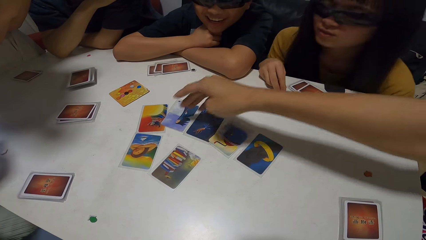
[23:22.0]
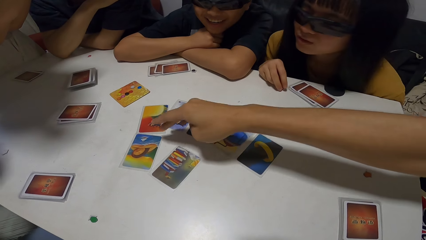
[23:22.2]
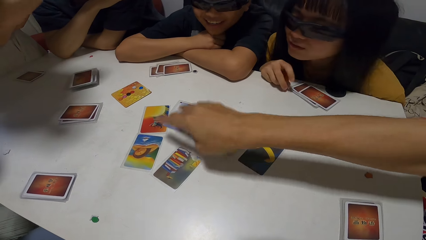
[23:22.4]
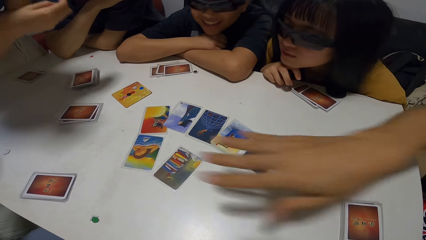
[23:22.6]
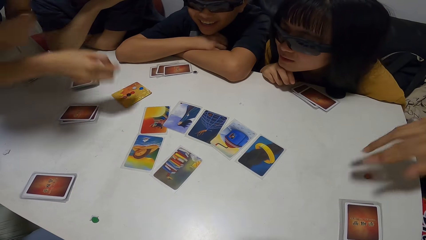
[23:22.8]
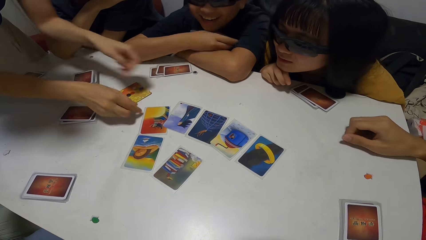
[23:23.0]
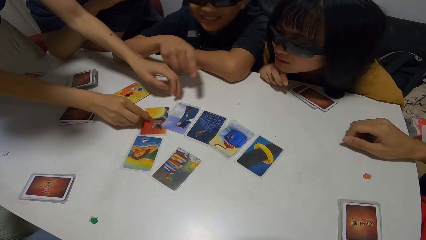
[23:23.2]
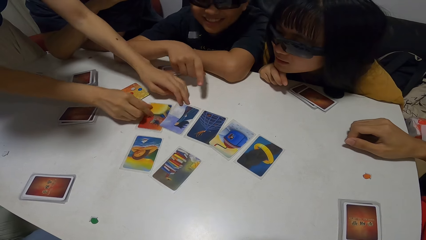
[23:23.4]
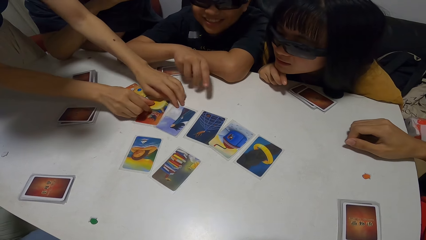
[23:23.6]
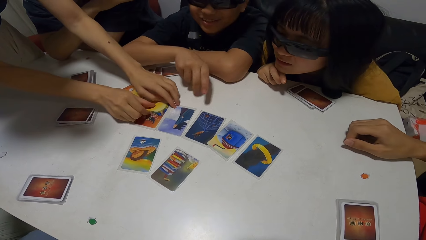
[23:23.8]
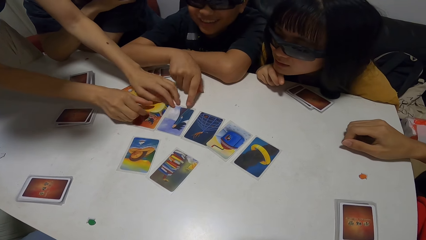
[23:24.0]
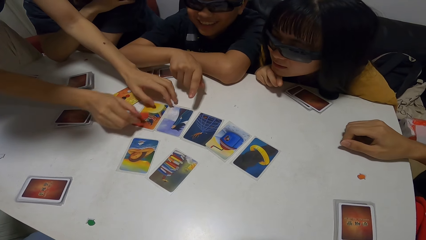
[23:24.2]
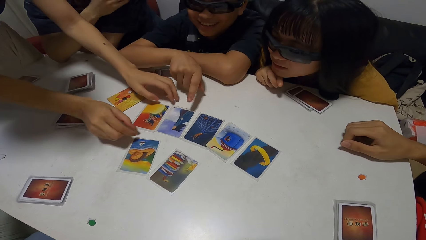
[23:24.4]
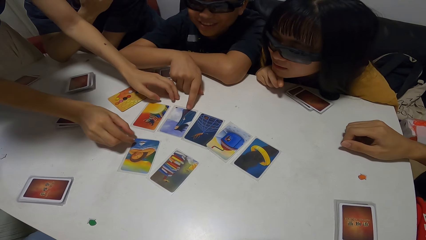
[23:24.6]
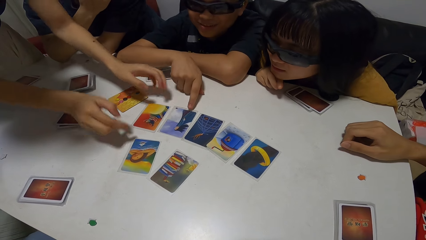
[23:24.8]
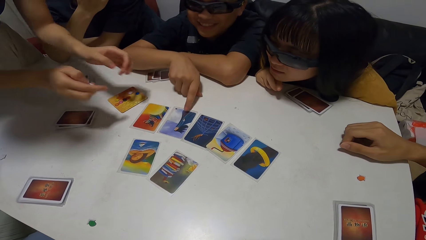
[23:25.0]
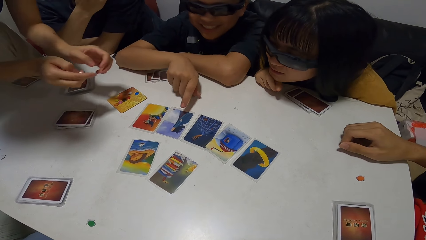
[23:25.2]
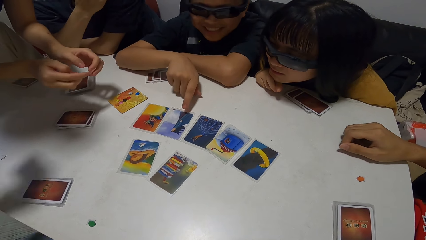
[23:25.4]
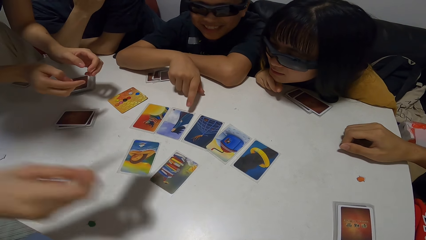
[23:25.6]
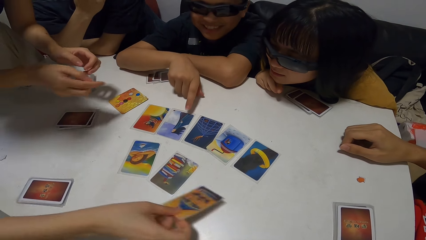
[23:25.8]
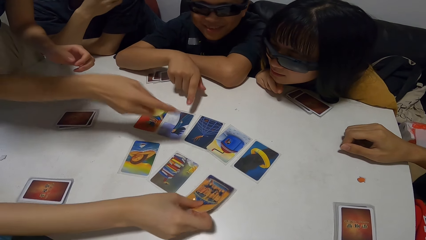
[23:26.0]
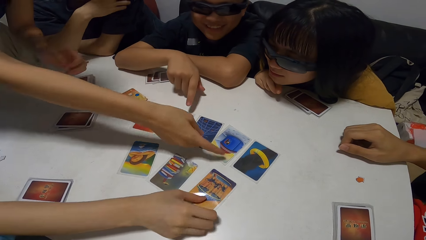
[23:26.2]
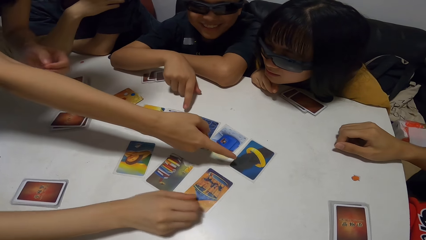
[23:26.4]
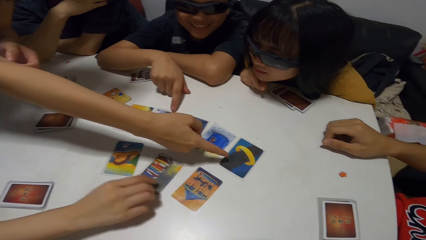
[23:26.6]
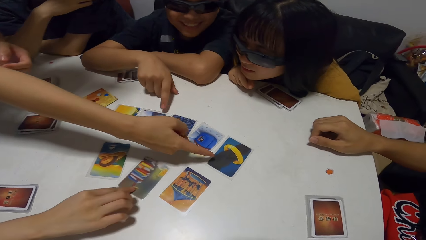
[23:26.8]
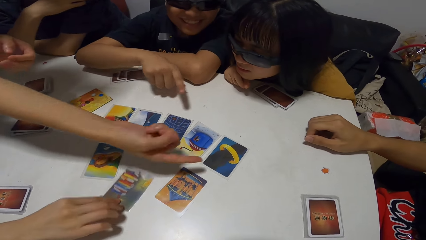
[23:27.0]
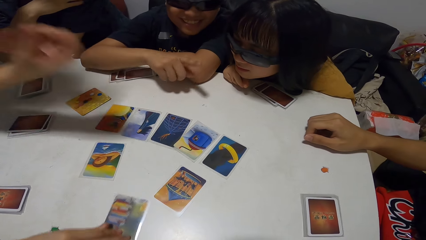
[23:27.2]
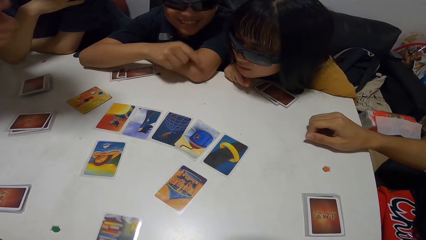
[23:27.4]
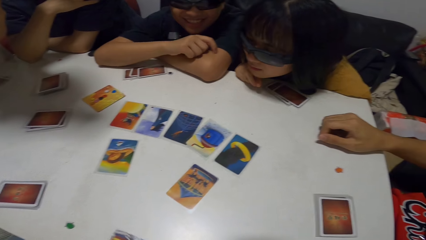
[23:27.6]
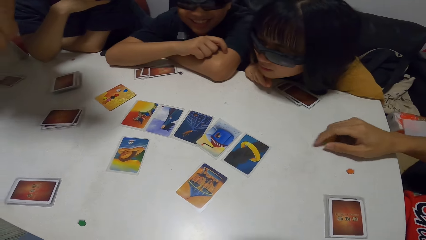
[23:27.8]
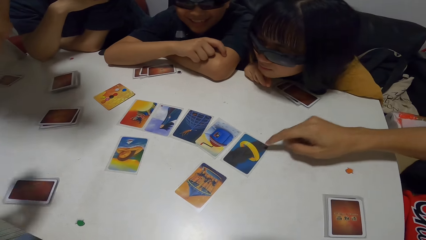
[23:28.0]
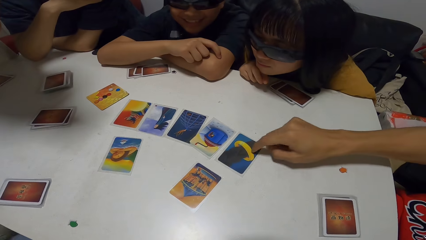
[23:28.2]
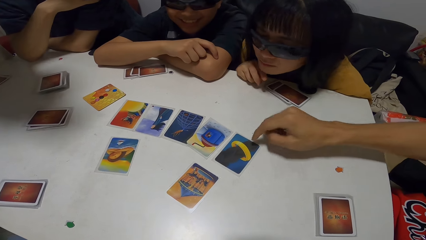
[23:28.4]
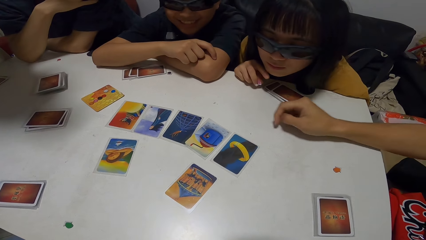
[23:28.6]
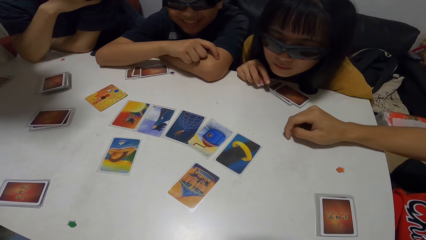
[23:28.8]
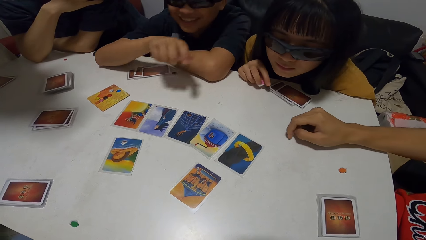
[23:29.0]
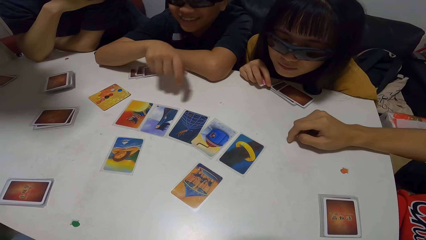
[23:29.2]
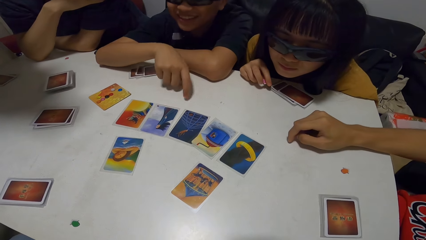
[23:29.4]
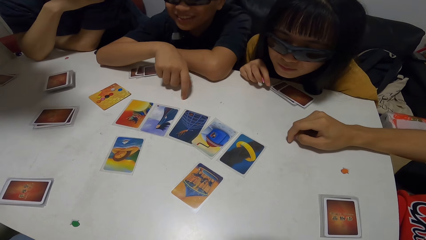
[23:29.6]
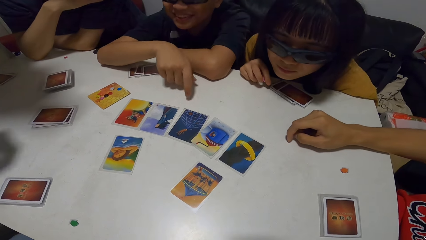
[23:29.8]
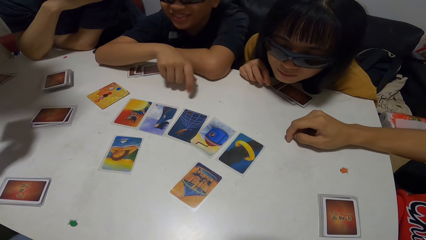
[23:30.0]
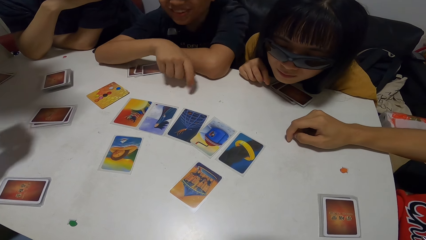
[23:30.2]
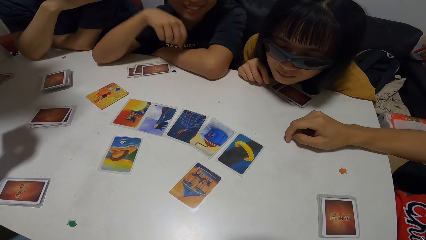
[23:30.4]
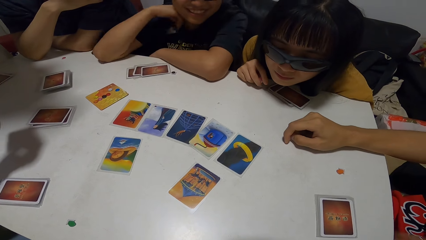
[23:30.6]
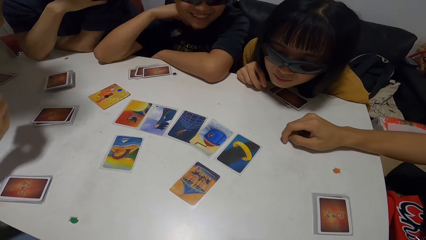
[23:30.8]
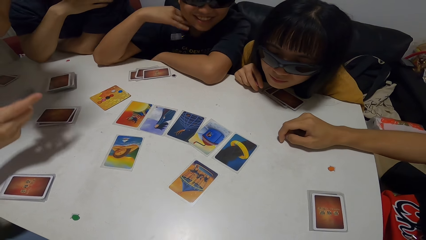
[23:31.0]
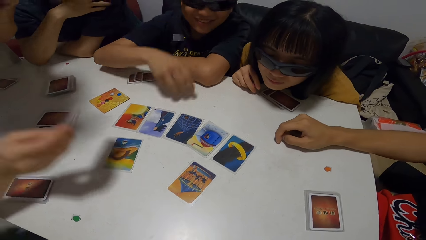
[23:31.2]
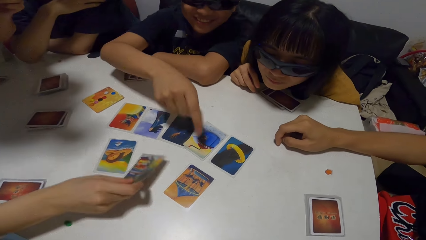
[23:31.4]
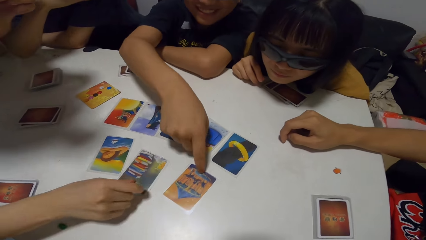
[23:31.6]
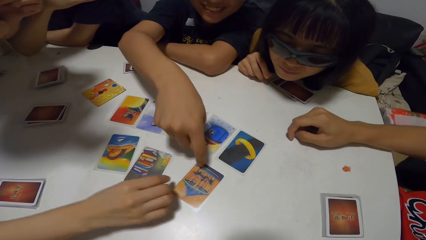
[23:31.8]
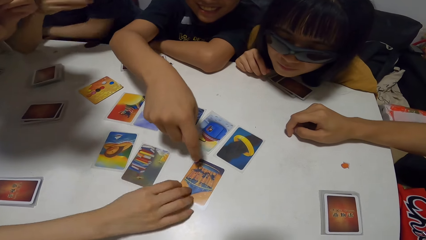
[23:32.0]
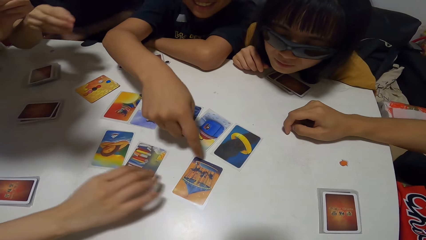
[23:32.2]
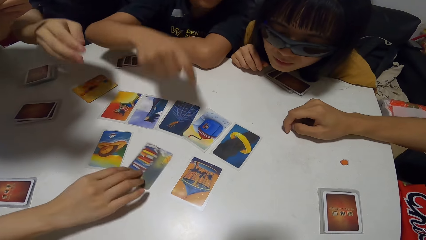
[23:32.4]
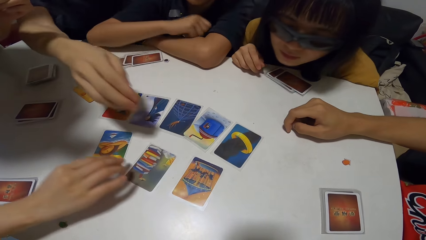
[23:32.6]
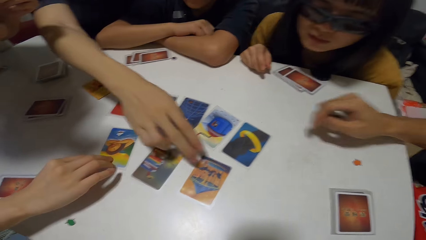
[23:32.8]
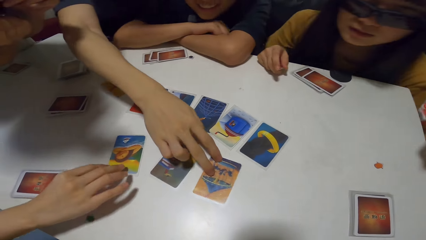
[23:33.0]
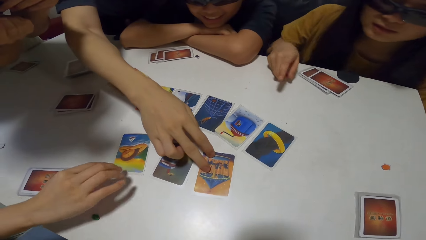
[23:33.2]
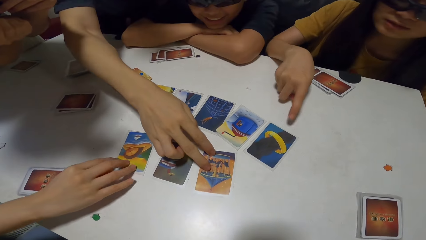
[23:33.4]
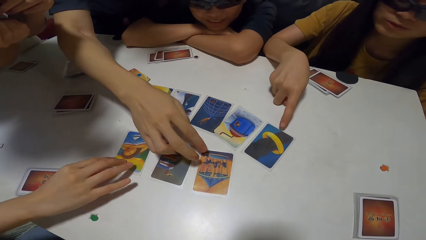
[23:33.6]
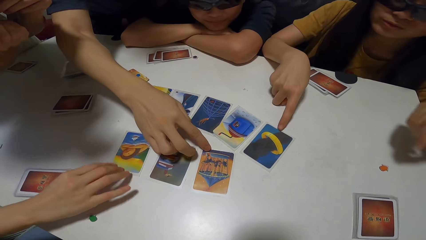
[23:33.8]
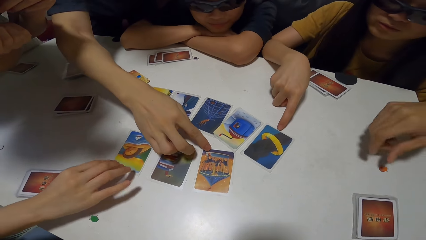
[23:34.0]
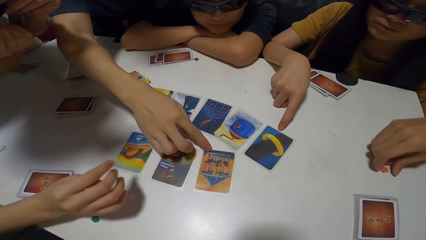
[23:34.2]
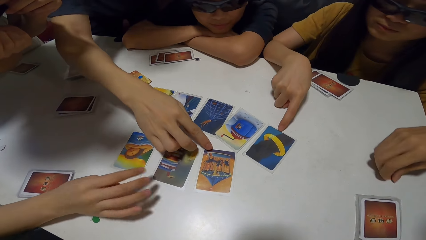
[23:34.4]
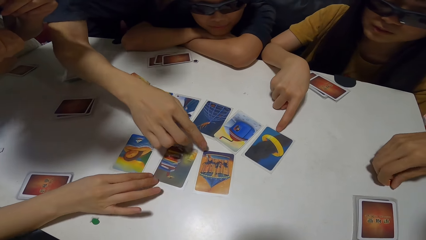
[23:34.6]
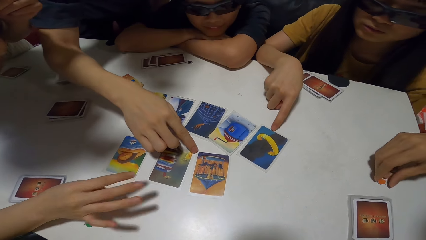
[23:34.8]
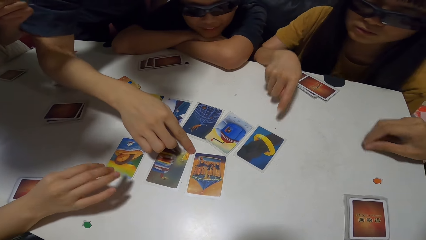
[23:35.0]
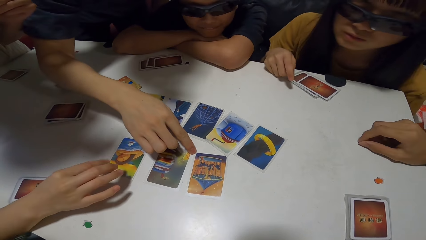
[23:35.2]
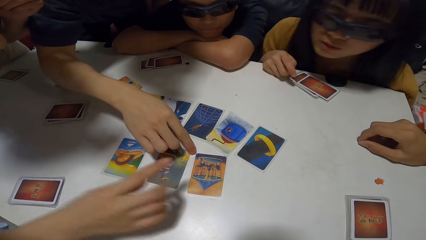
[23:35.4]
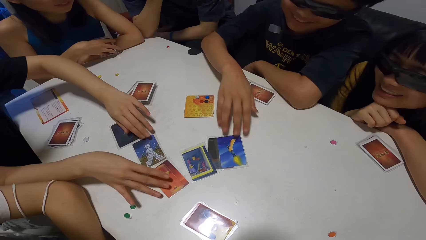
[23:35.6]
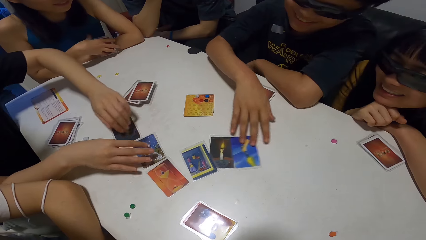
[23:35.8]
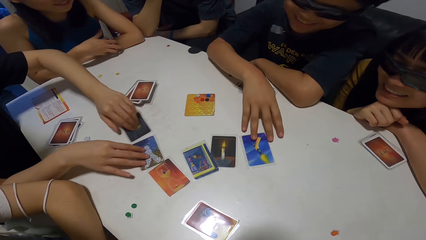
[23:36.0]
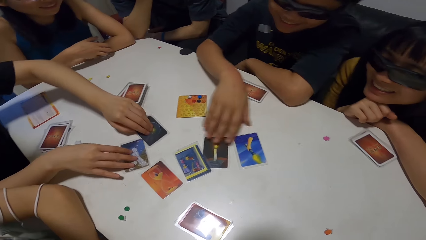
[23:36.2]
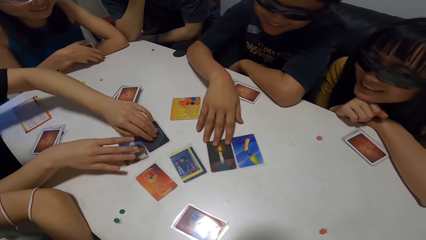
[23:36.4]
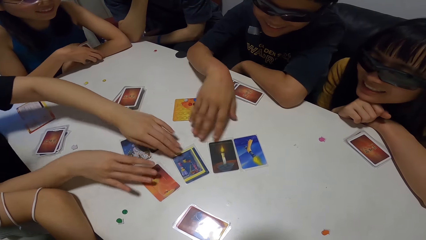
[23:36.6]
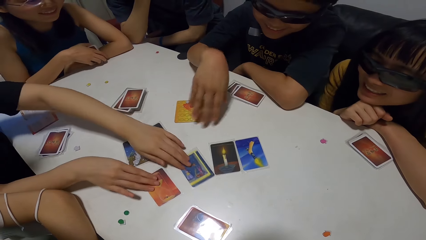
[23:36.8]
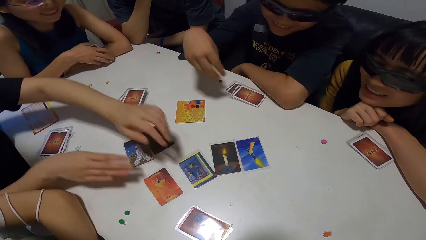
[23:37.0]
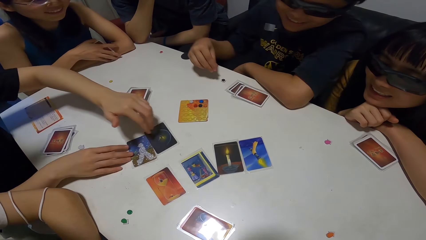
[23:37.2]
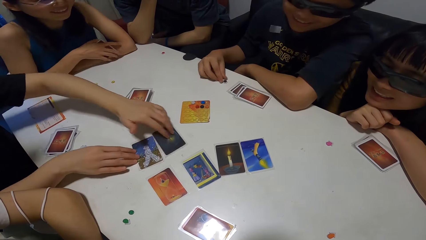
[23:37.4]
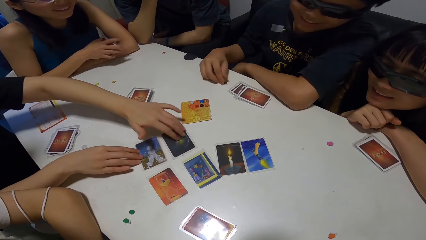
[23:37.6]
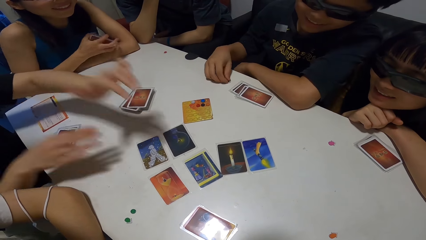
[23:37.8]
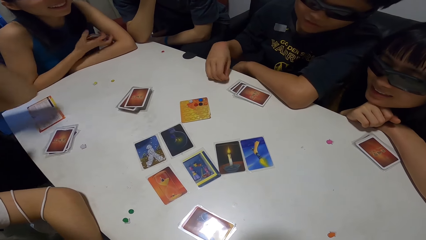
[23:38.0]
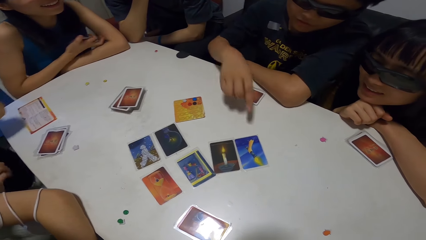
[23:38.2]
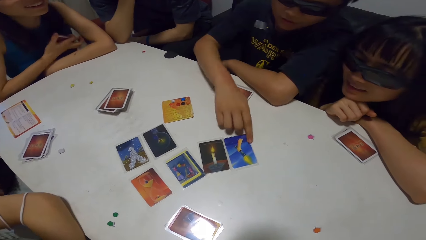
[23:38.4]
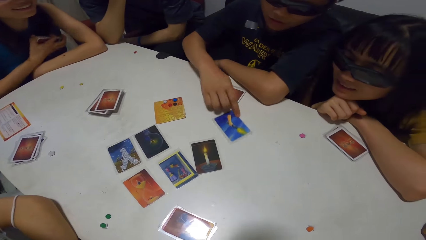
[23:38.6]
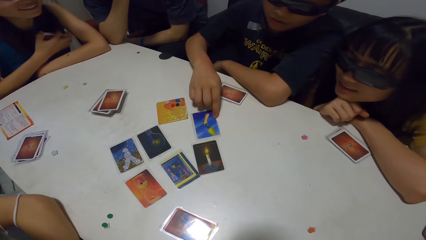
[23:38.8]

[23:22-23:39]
A man points to the cards on the table. A woman plays the cards on the table. A lady arranges a card. Another man points towards the cards on the table with his left hand and interacts with several people. A third man touches the card. The woman points to the card on the table. A person puts cards on the table. The third man plays the card on the table and touches the card. The lady arranges the card. Another woman interacts with several people and points to the card on the table. The first man touches a dice on the table. The second man plays the cards on the table with his left hand. A third woman moves the cards on the table with both hands.
